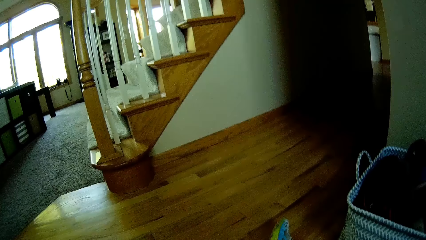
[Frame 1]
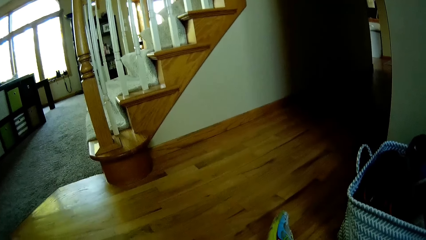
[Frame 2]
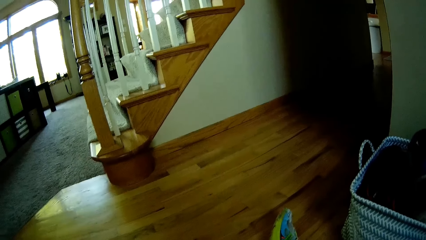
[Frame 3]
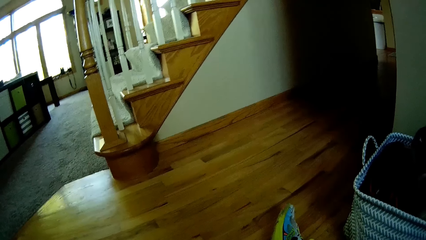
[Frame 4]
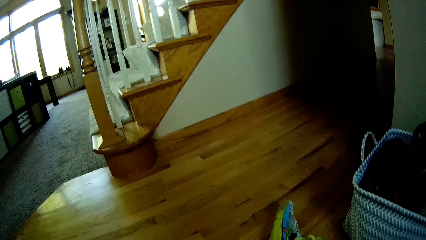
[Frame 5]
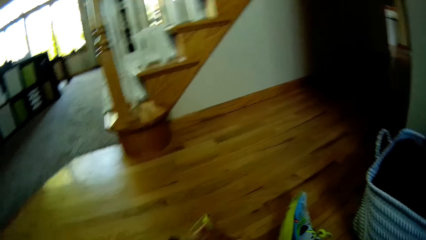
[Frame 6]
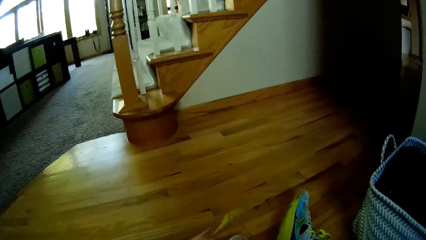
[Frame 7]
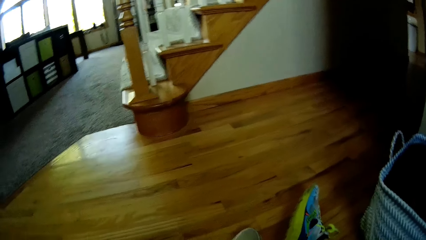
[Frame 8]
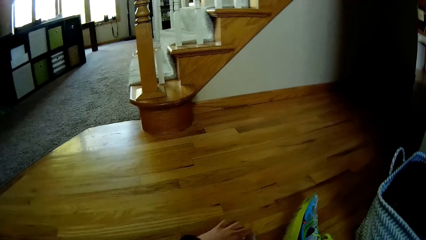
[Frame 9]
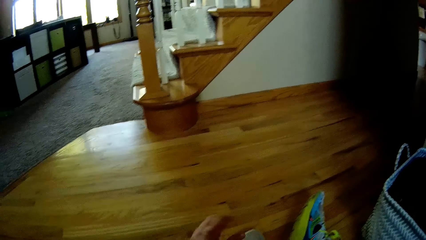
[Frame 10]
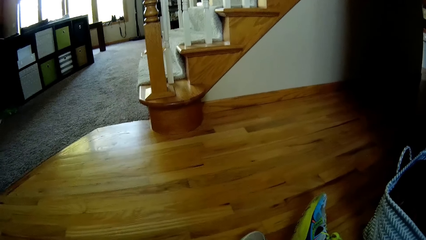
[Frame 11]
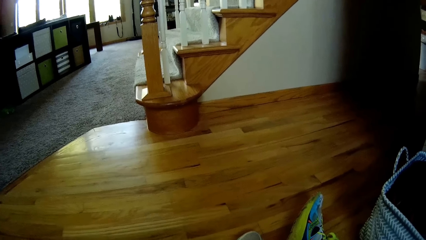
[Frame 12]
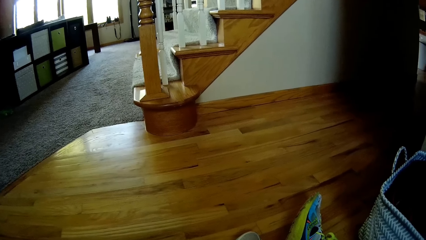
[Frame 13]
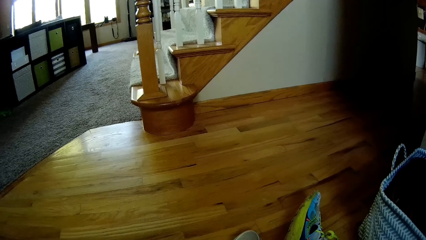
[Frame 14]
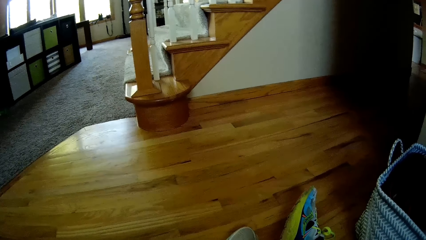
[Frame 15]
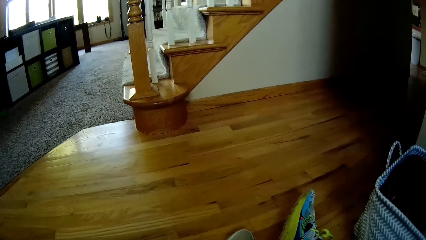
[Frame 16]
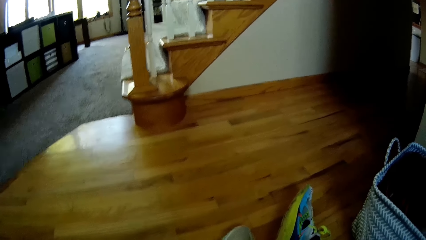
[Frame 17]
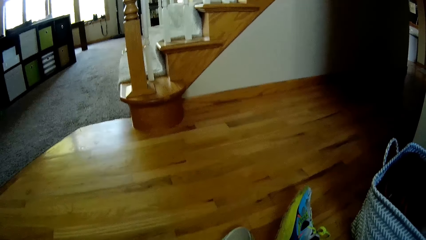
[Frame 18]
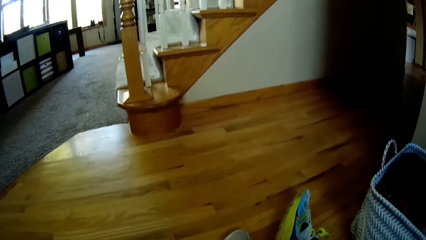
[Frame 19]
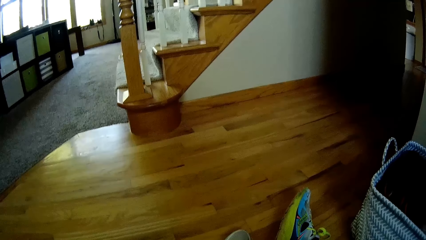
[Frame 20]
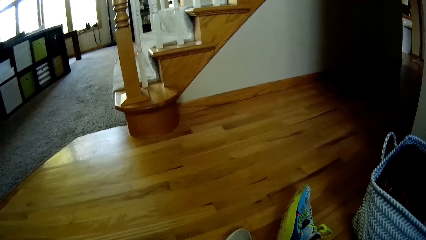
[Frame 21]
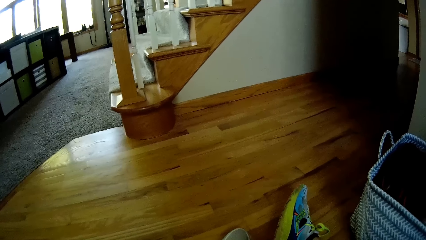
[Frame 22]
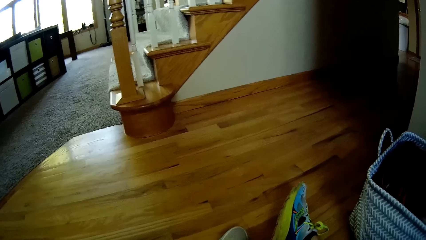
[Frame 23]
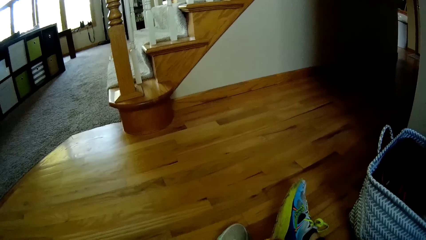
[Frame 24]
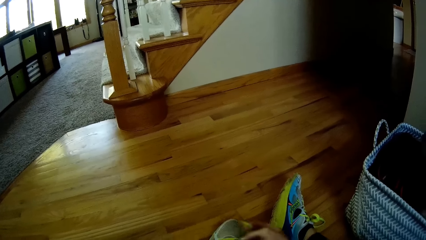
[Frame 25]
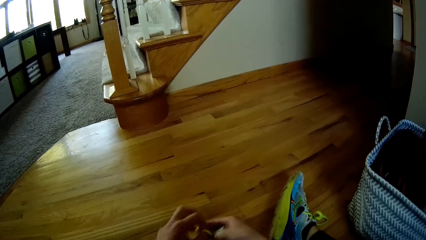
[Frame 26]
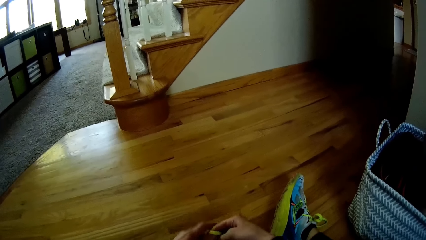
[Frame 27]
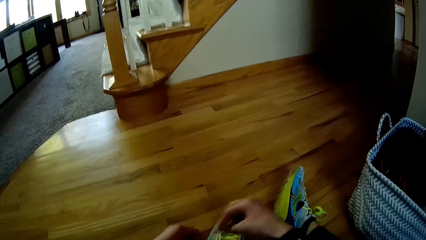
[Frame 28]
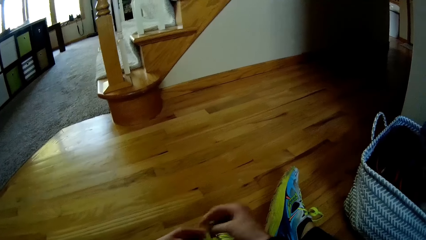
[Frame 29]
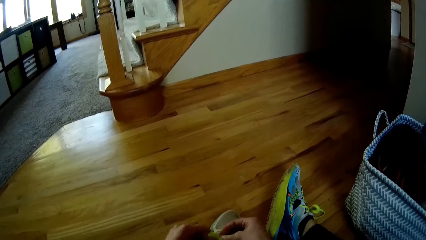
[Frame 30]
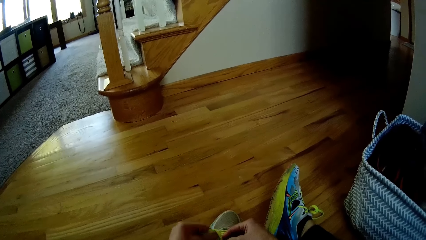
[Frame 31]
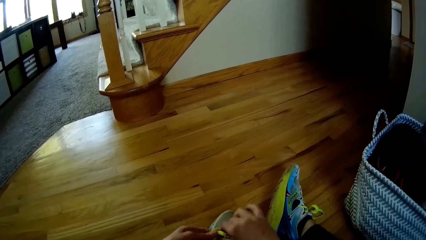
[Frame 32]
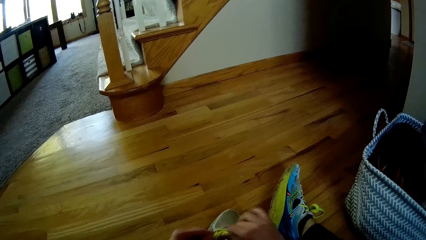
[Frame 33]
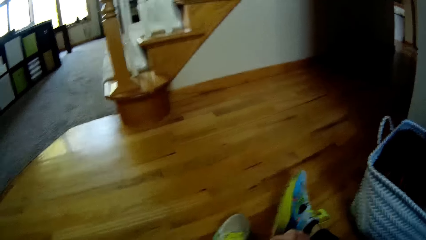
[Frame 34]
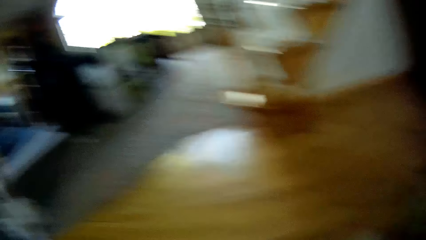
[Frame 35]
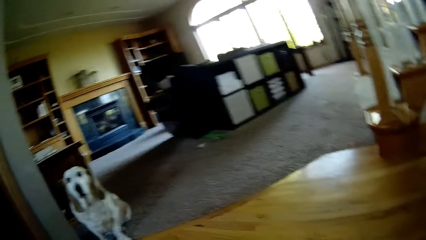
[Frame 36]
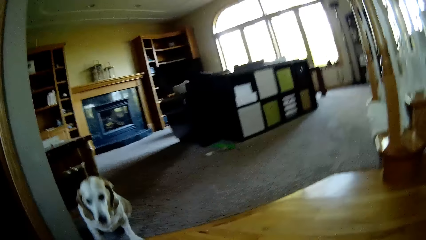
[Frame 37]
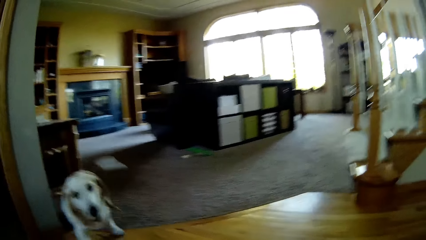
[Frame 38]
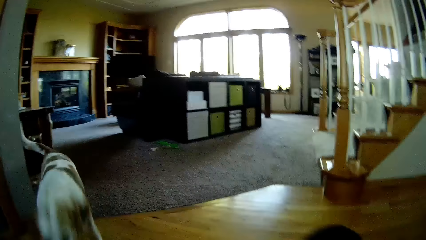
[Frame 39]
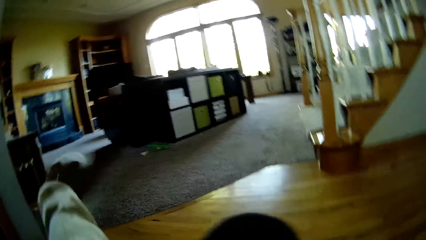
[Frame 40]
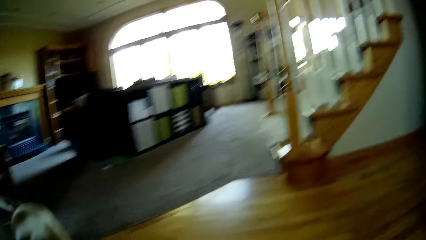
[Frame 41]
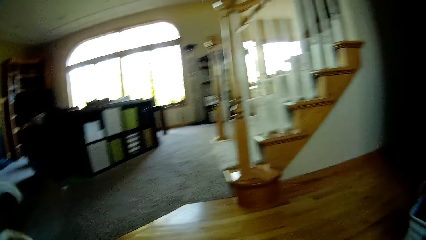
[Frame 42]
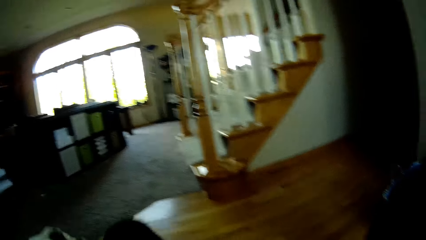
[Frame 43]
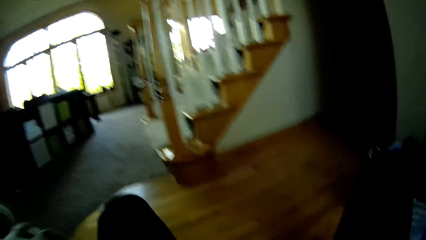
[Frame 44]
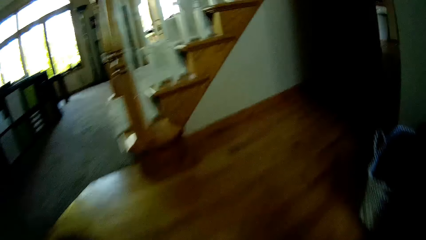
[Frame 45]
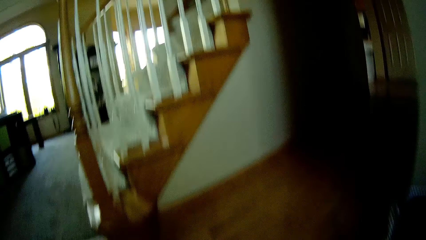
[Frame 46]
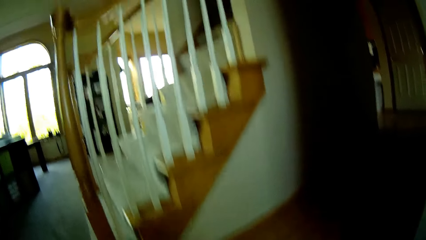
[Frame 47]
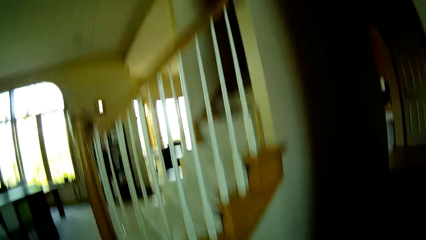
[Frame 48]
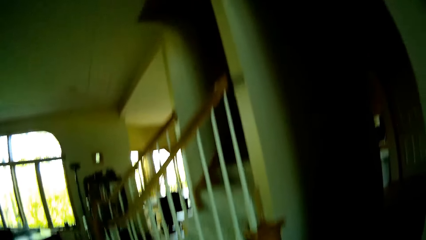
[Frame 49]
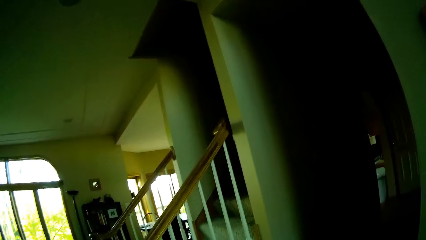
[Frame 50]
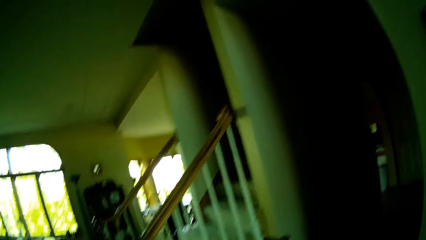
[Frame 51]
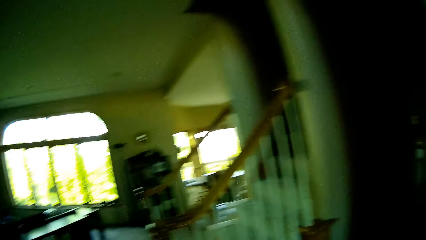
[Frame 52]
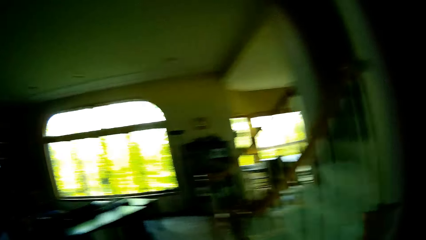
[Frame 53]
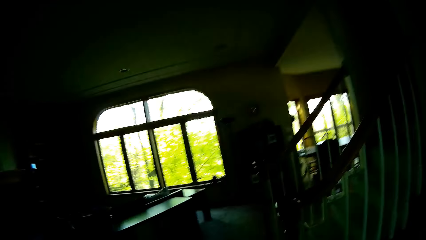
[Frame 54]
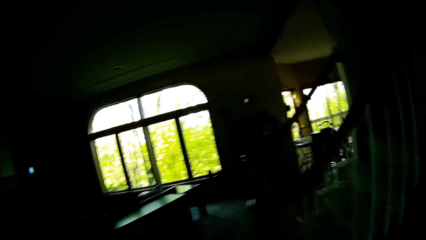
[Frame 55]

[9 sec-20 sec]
The camera wearer ties the shoe laces with both hands on the left leg. They look around. A dog runs towards the camera wearer. The camera wearer plays with the dog.

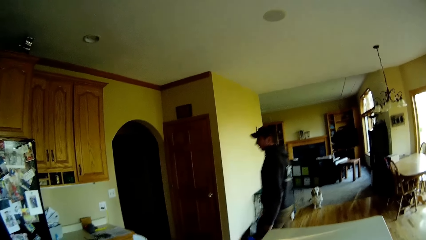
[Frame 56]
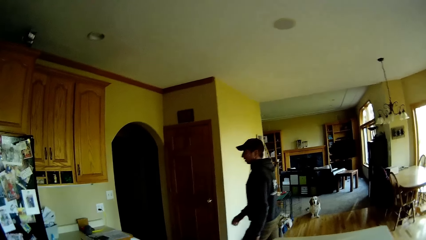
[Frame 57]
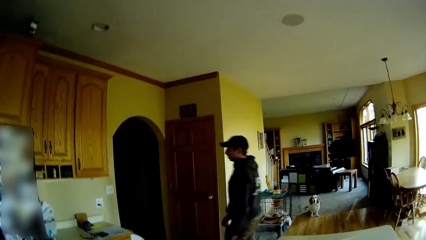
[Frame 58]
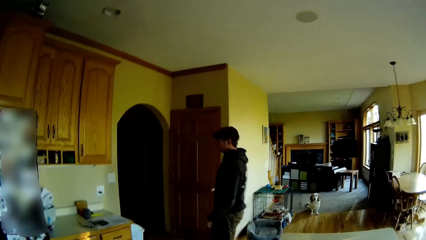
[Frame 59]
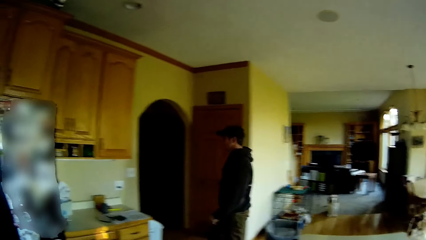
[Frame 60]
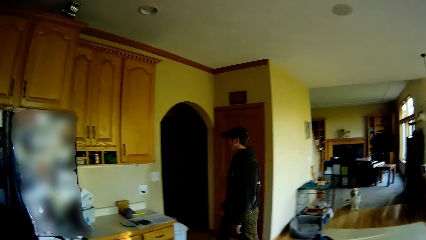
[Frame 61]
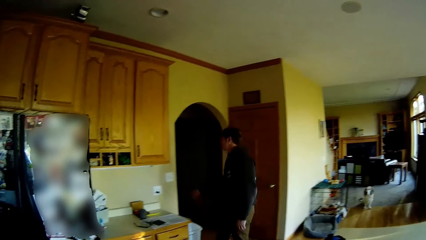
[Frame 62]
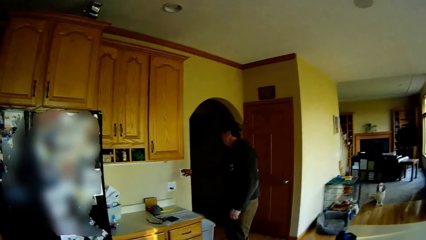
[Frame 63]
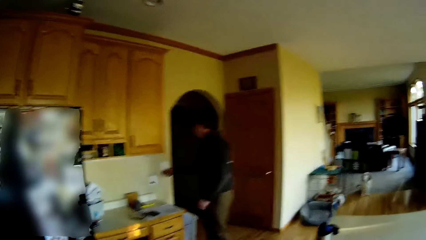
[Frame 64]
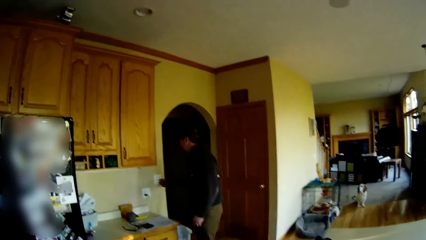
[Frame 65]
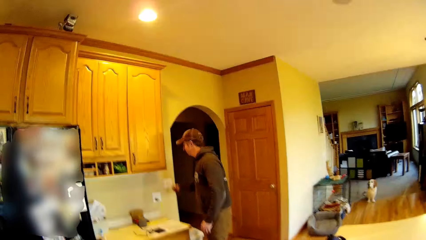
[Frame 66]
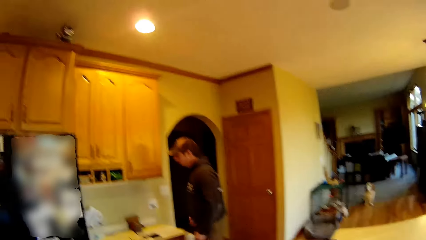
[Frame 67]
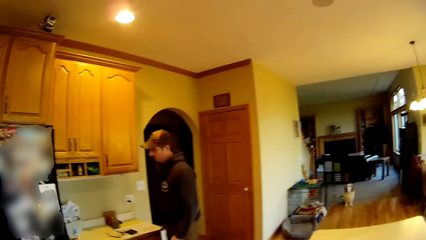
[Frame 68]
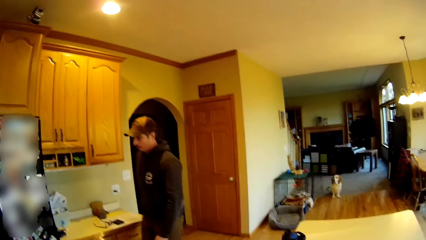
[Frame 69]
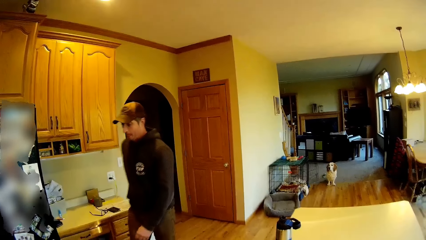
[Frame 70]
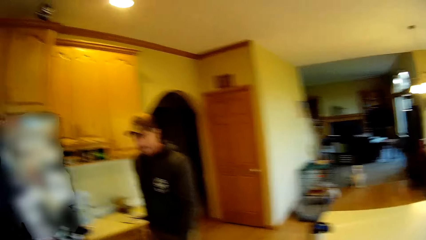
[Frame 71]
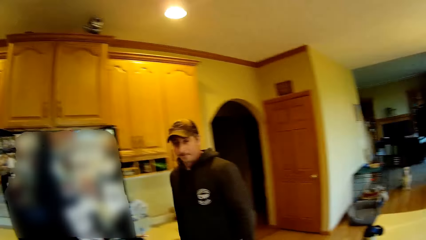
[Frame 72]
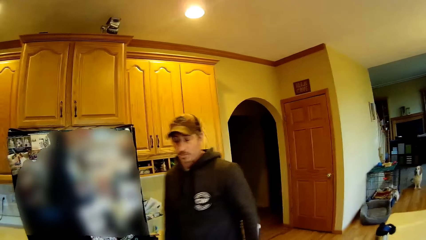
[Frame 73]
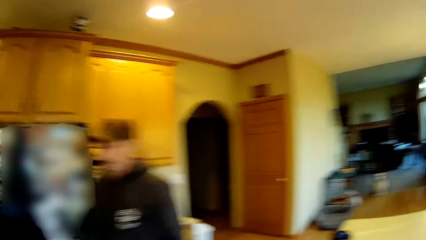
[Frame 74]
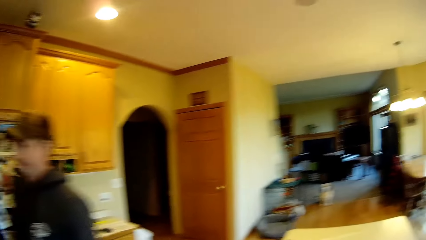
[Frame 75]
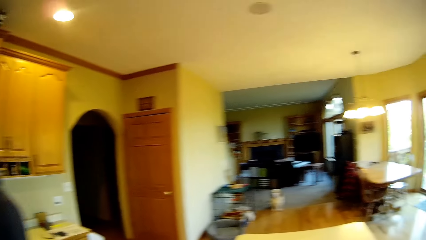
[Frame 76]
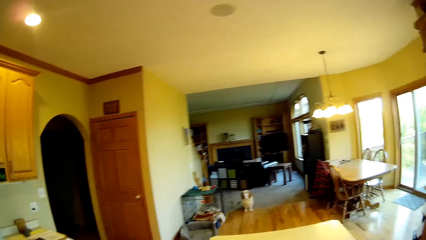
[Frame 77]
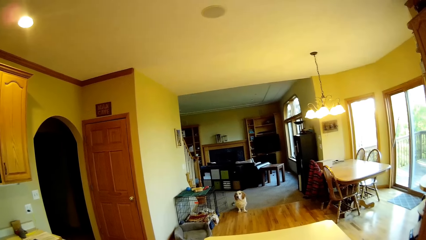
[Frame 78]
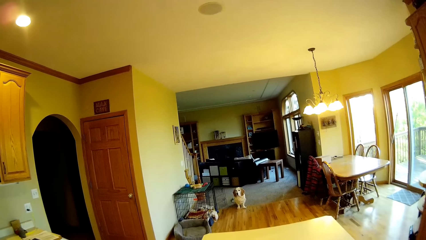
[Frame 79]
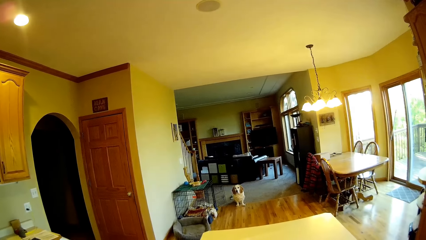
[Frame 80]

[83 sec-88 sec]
A man flips a switch with his right hand. The man puts on the light. The man walks towards the camera wearer. The man moves around the room. The camera wearer does something.
